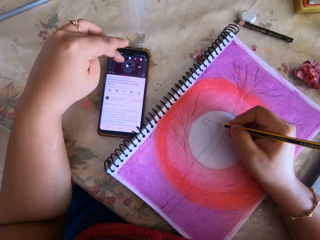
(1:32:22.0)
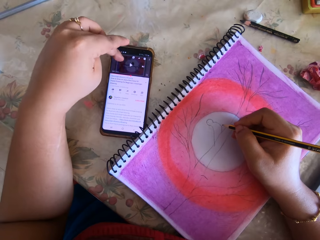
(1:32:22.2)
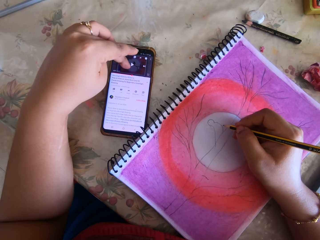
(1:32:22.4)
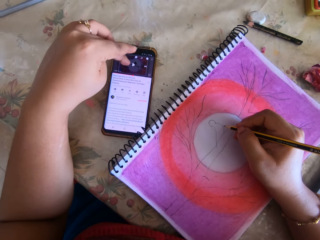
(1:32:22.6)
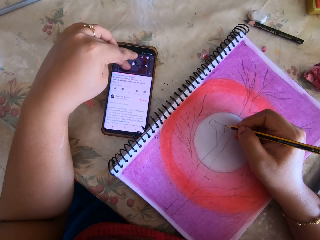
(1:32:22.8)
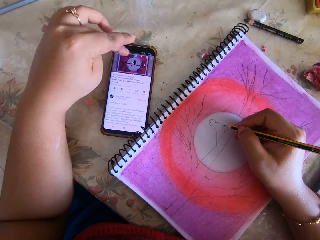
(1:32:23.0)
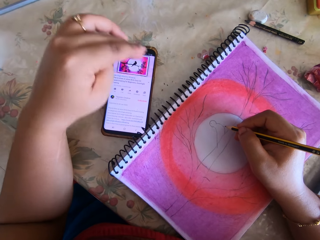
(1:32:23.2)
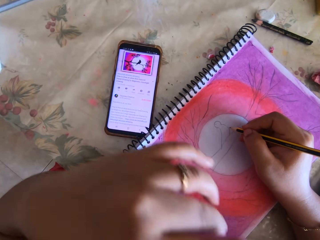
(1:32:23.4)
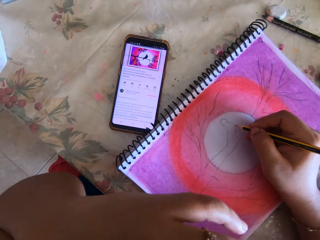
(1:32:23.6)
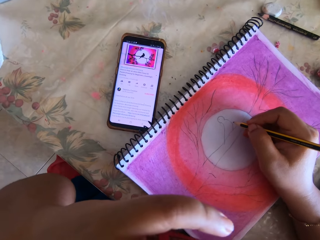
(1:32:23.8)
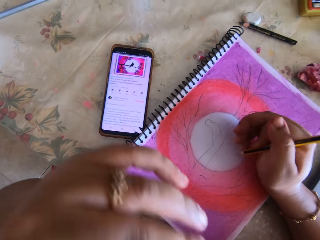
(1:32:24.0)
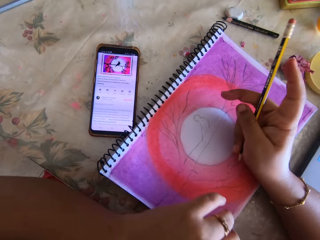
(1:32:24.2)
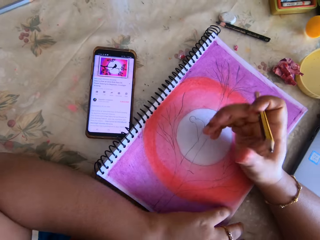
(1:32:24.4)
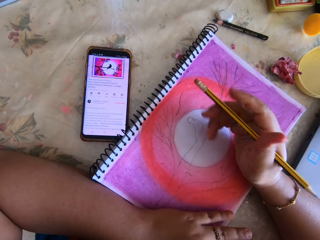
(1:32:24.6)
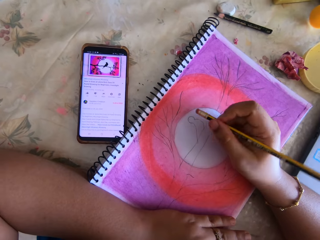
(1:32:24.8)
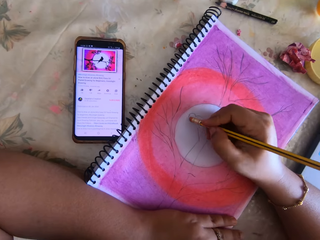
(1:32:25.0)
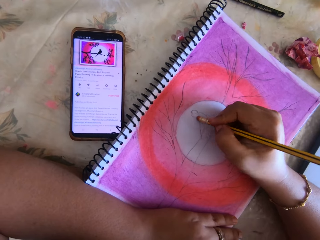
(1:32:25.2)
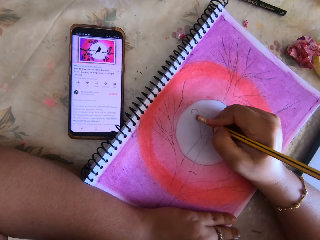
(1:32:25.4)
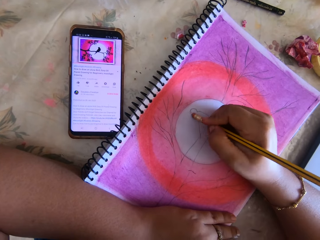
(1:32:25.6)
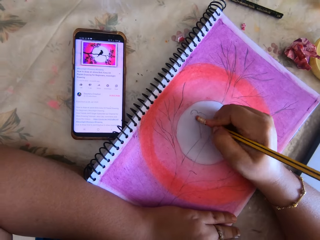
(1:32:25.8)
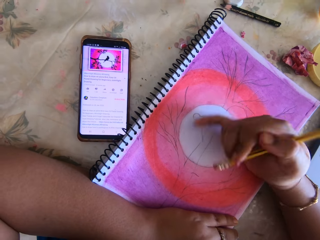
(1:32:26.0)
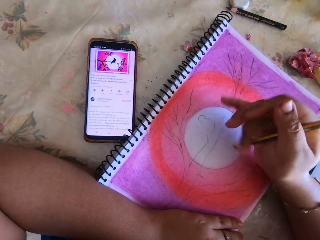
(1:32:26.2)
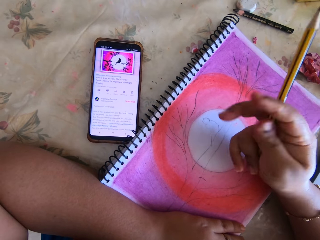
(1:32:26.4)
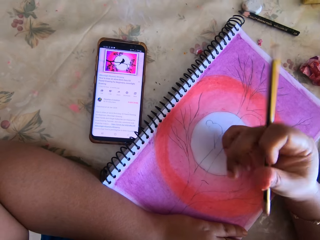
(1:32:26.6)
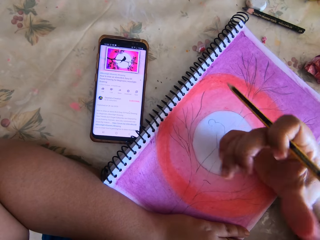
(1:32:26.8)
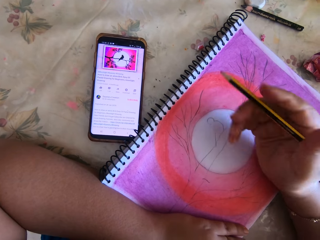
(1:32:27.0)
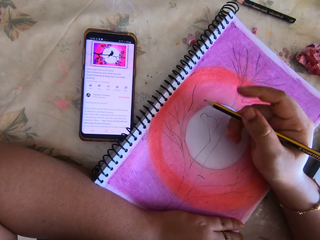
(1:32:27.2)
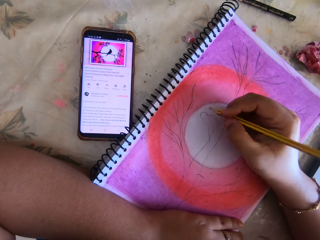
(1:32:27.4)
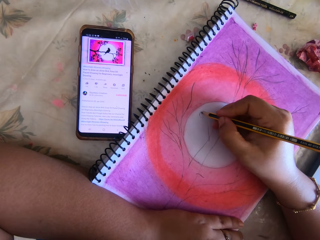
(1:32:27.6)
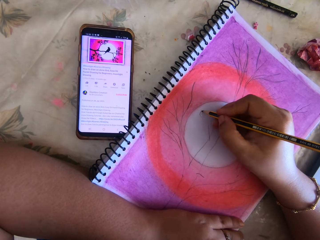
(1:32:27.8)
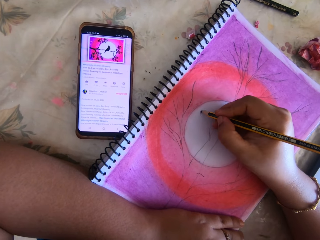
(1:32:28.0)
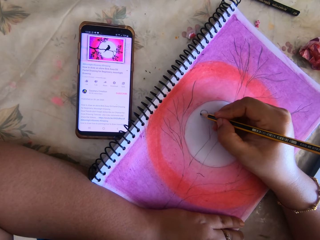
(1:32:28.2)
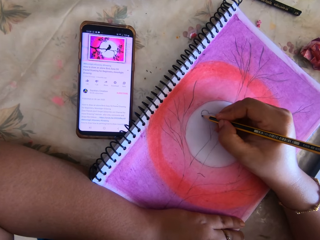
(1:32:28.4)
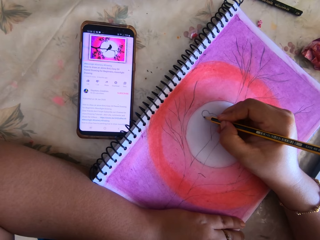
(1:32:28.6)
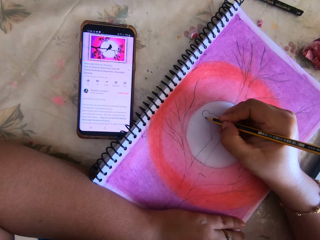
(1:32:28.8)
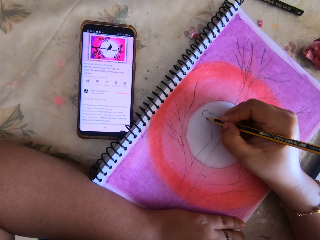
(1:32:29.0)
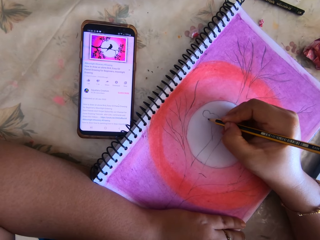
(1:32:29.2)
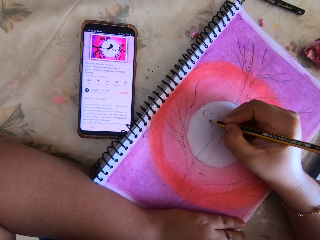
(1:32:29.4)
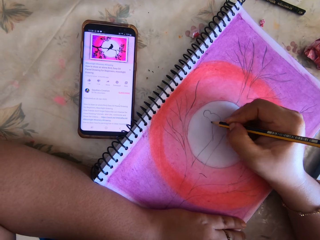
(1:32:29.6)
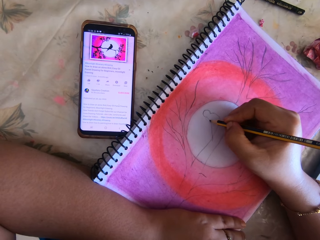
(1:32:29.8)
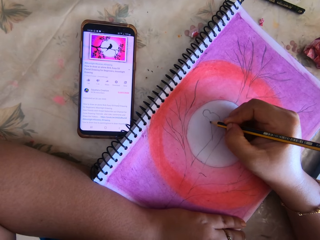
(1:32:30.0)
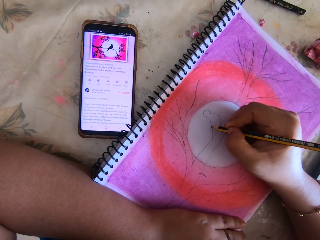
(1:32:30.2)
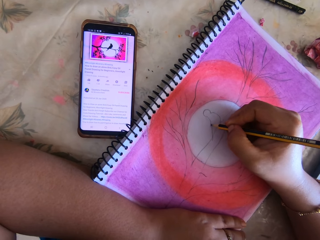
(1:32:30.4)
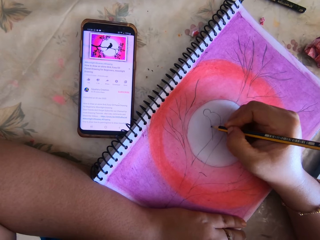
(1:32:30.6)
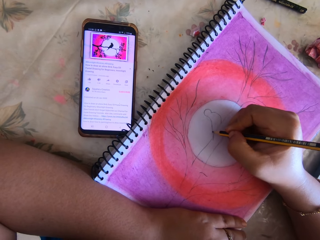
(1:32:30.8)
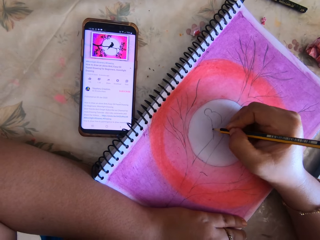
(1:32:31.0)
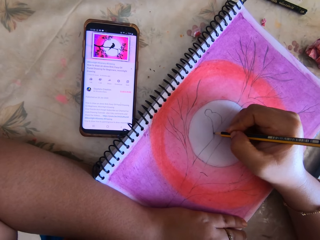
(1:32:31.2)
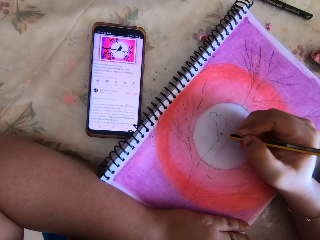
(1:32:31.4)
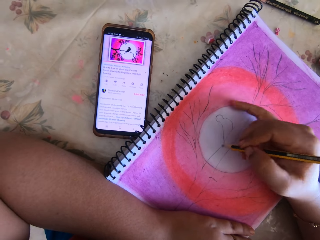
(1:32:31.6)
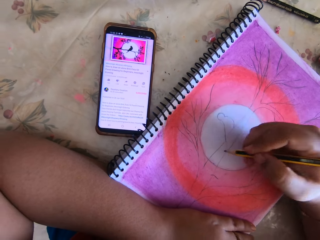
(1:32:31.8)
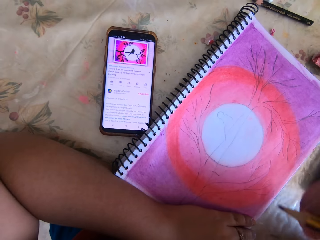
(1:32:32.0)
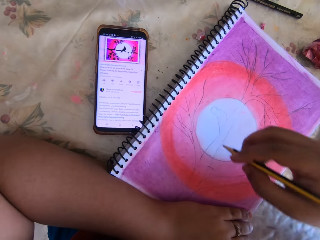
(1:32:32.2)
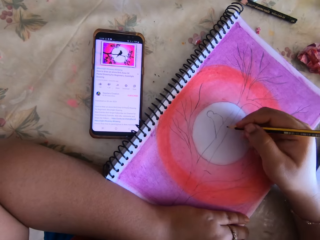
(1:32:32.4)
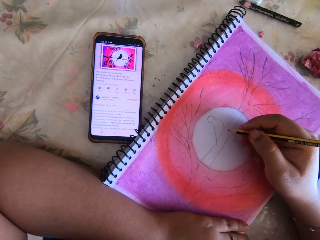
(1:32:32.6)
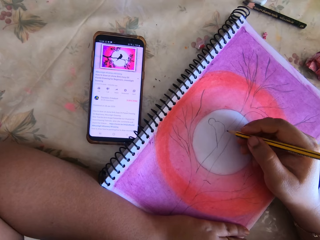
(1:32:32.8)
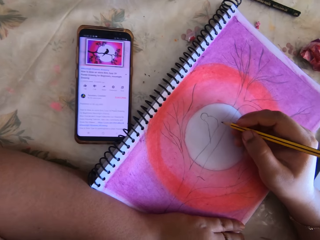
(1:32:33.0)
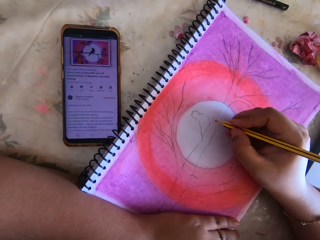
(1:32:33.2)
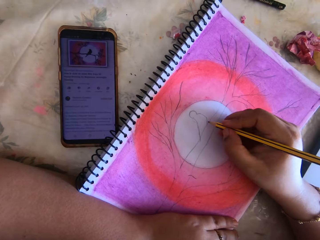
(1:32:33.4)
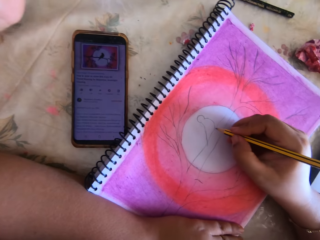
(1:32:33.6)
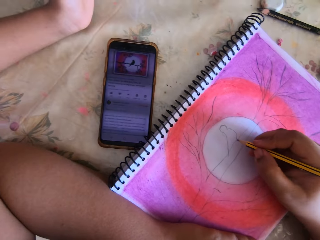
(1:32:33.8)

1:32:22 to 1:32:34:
A person touches a phone. The camera wearer scrolls the phone. They rub a picture. They draw the picture. The person writes.

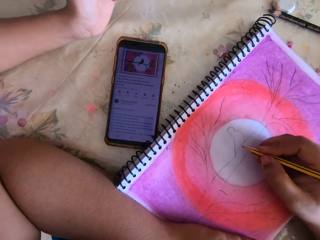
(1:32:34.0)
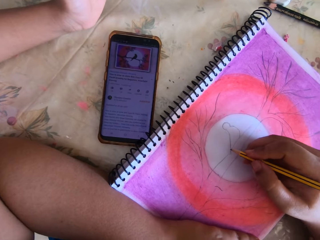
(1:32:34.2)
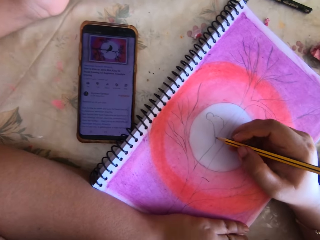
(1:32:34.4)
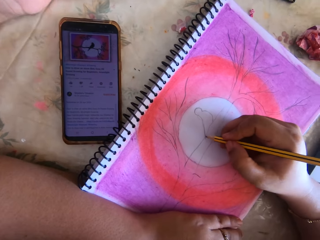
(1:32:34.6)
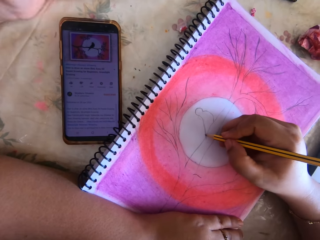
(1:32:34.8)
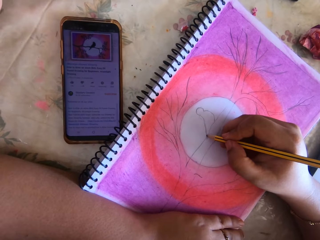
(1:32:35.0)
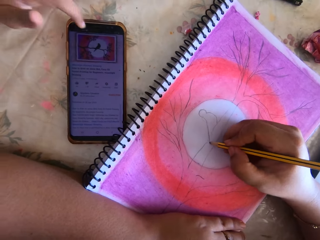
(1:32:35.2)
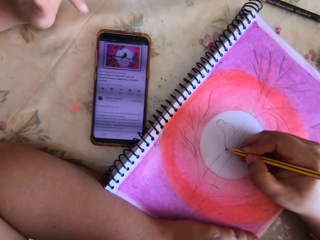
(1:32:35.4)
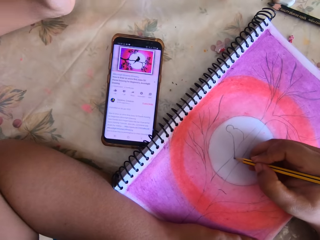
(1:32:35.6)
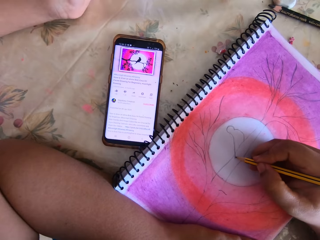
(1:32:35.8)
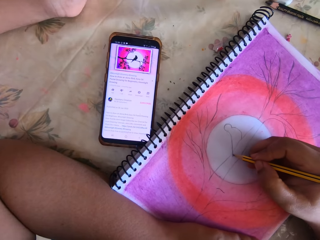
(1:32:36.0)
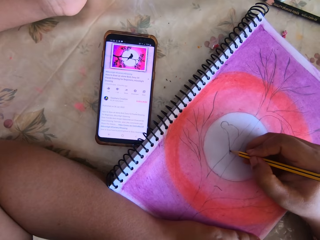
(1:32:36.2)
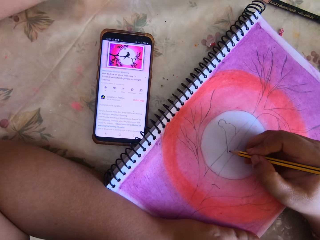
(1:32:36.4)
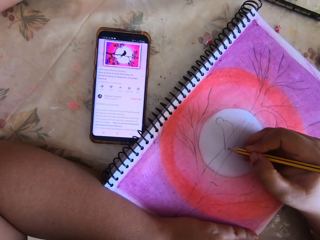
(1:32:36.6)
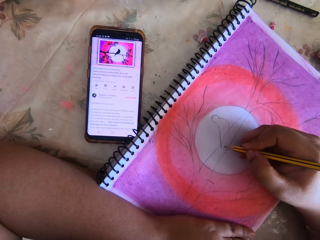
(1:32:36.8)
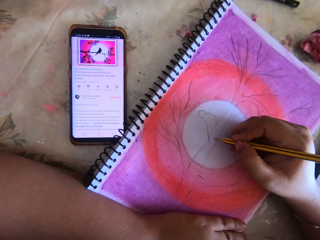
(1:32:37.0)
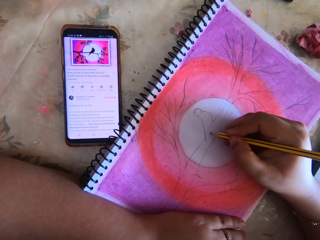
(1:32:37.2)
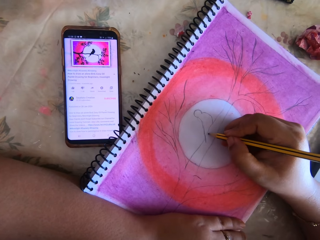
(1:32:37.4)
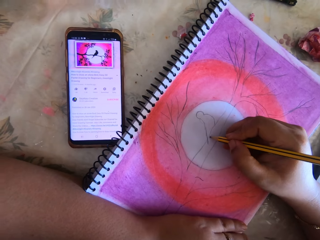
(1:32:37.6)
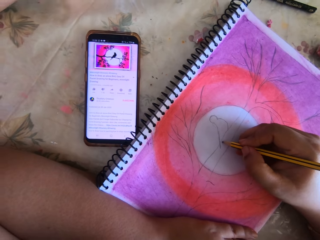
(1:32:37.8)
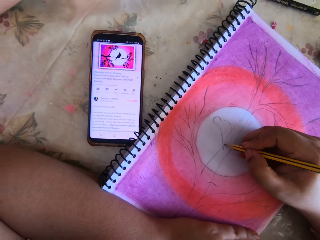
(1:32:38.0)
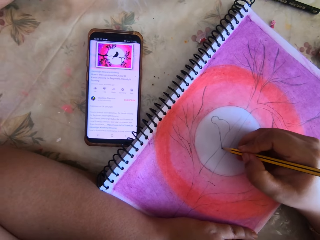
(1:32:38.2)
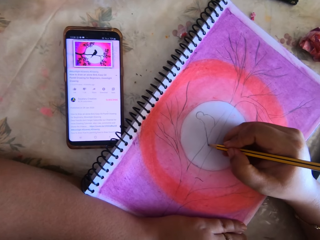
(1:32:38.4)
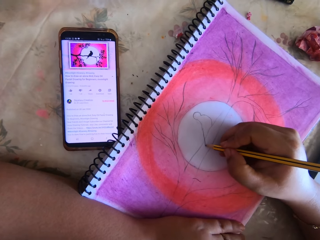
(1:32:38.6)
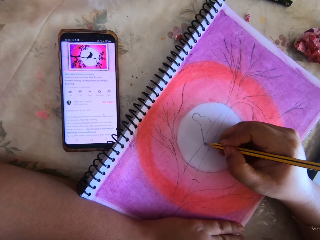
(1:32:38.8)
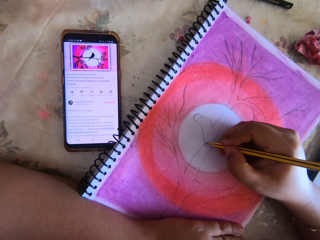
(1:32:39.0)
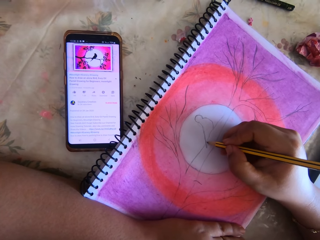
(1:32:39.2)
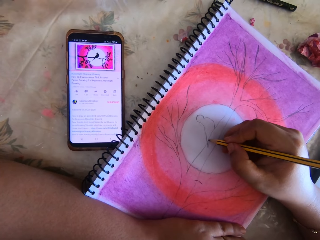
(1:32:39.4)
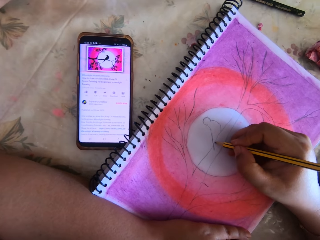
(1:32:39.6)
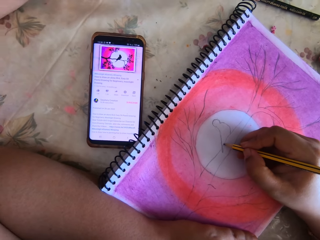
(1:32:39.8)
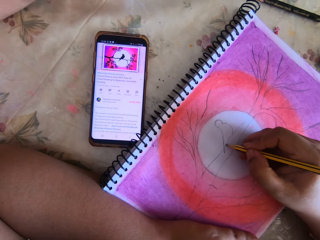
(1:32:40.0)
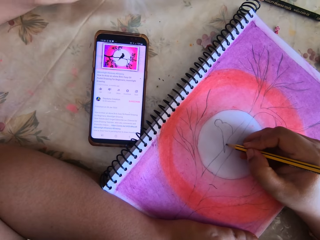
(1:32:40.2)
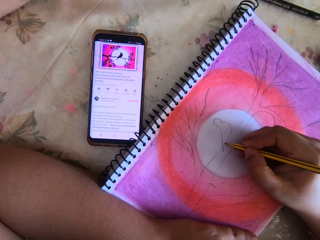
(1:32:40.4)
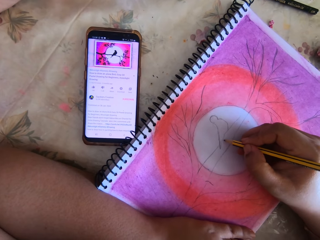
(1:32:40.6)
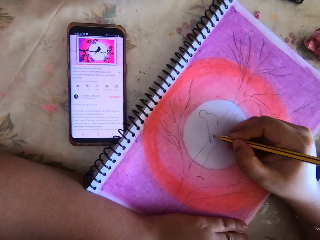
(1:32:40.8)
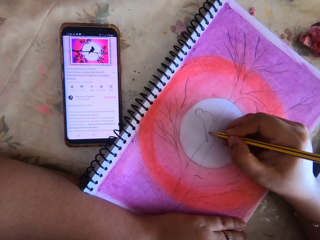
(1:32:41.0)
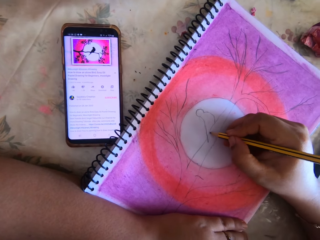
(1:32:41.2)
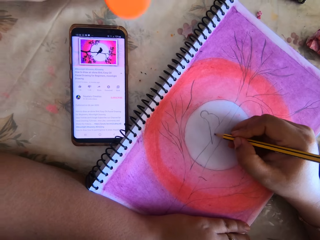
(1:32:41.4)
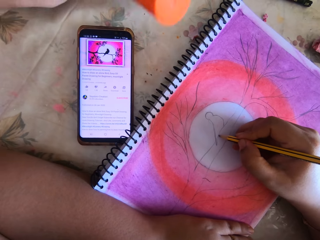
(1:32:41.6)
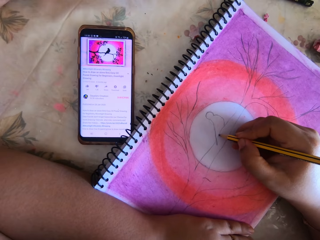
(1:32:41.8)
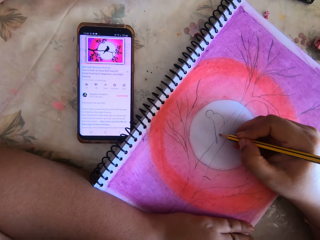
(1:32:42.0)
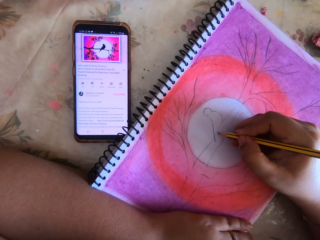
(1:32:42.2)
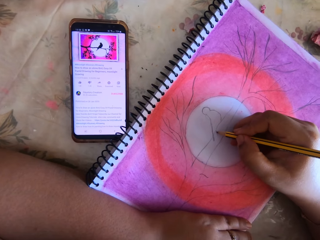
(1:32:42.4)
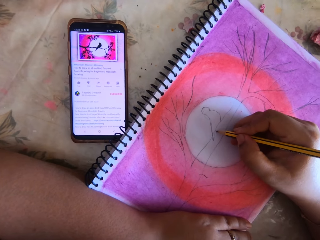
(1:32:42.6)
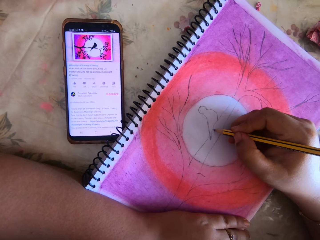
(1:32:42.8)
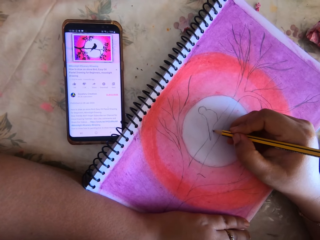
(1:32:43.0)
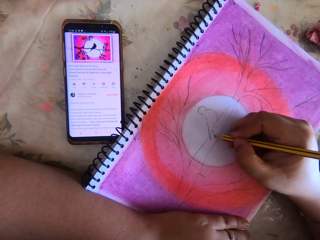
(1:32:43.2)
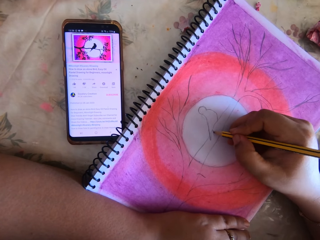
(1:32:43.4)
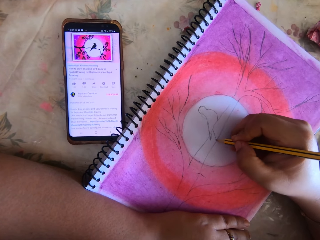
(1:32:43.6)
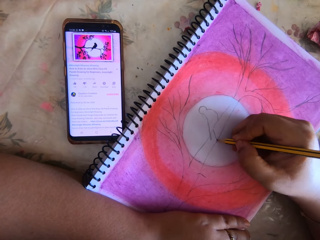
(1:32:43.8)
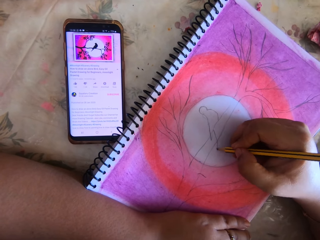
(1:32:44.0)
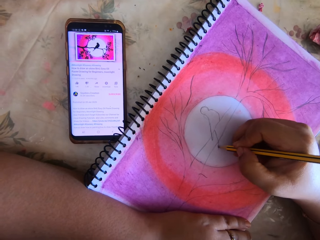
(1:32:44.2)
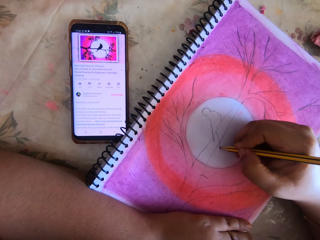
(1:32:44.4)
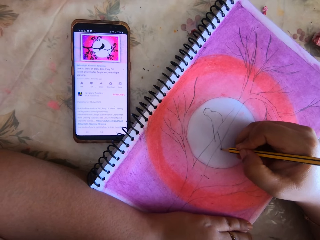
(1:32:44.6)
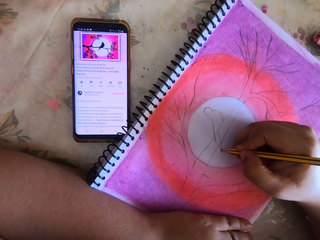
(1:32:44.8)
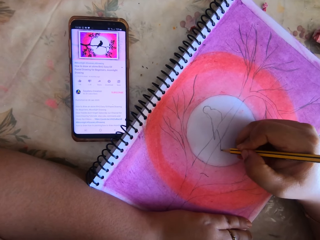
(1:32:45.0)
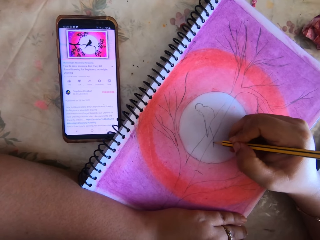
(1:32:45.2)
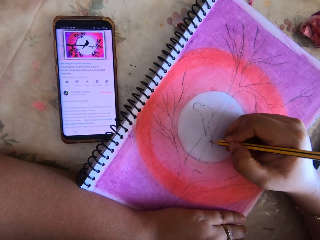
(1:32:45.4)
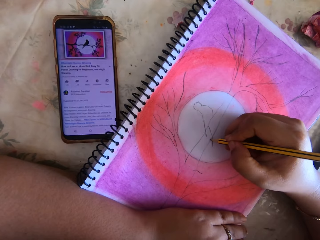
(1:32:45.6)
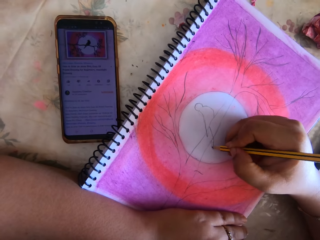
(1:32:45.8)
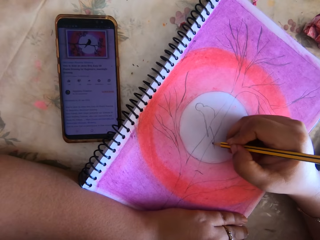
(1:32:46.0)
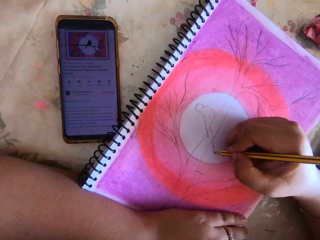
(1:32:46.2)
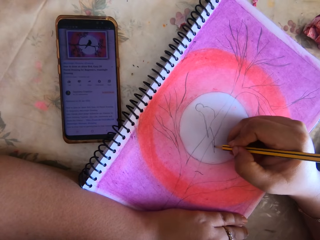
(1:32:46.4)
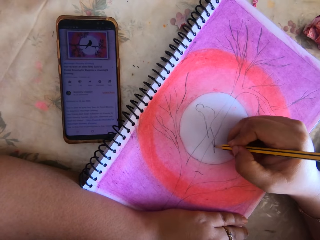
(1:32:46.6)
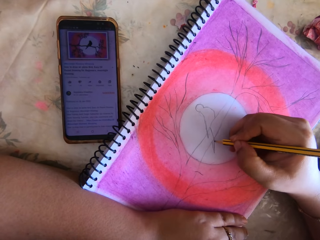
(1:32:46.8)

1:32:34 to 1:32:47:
A person touches a phone. The person writes.
